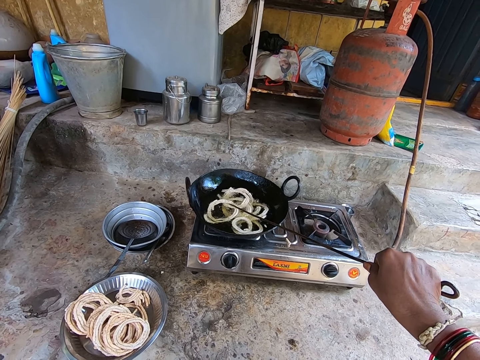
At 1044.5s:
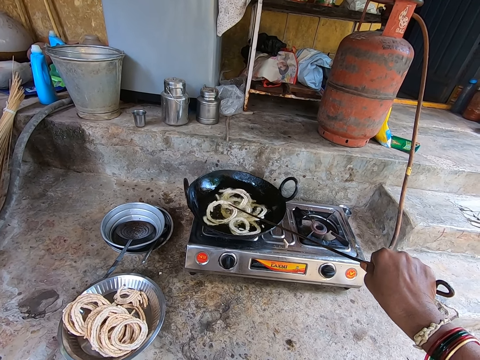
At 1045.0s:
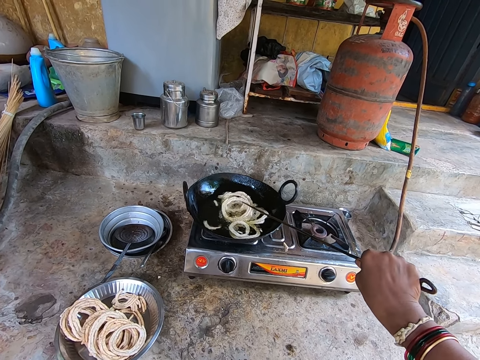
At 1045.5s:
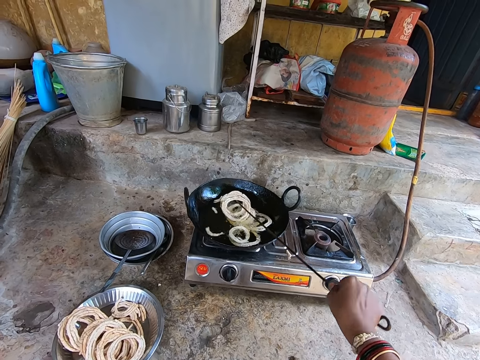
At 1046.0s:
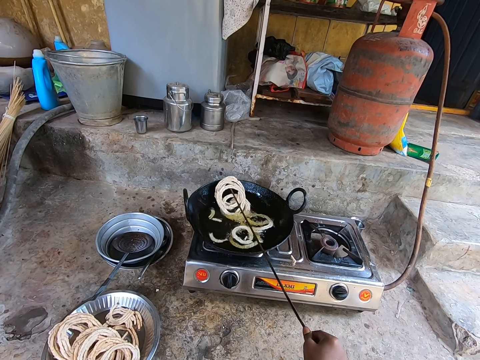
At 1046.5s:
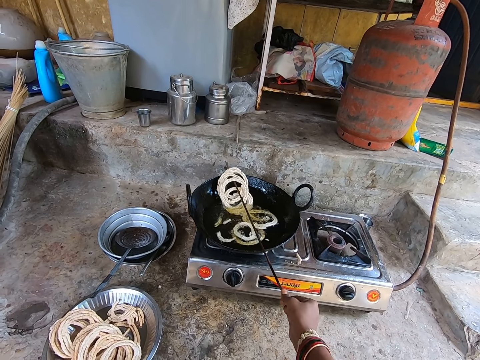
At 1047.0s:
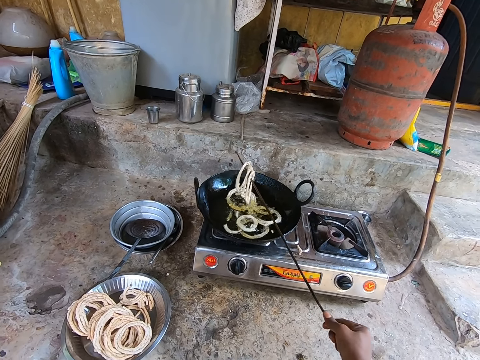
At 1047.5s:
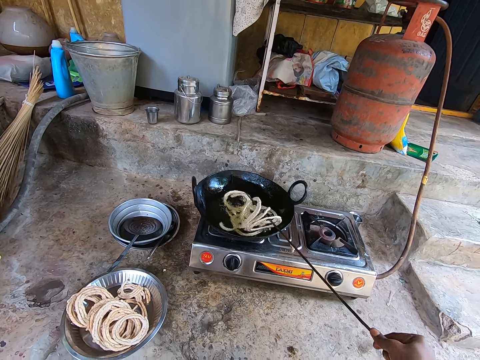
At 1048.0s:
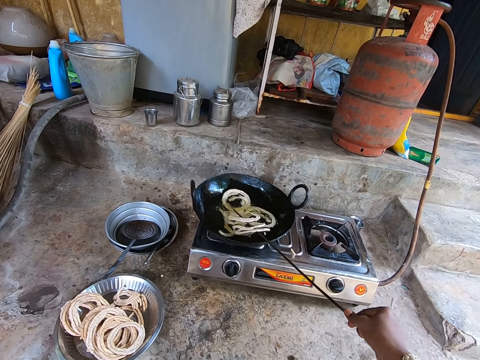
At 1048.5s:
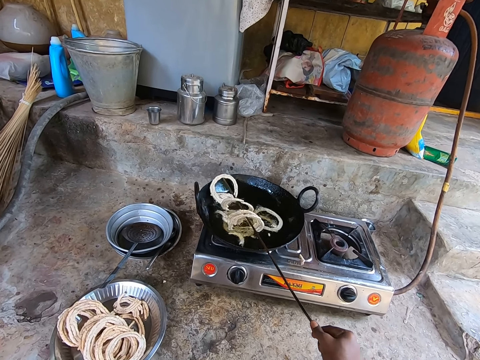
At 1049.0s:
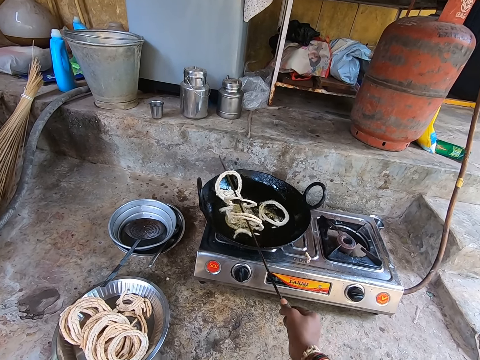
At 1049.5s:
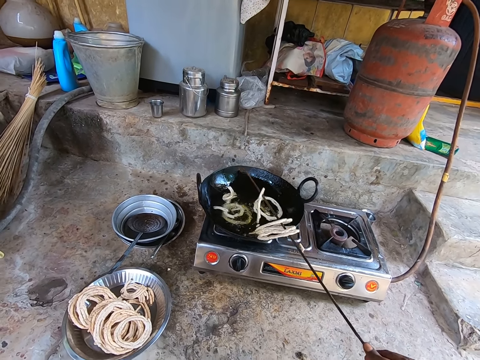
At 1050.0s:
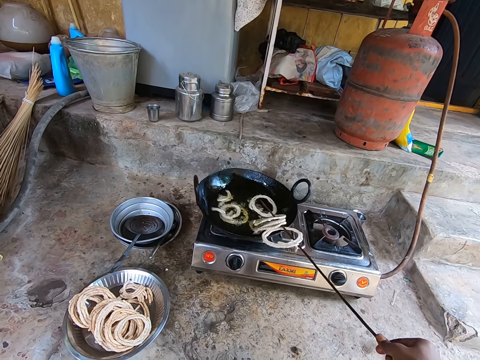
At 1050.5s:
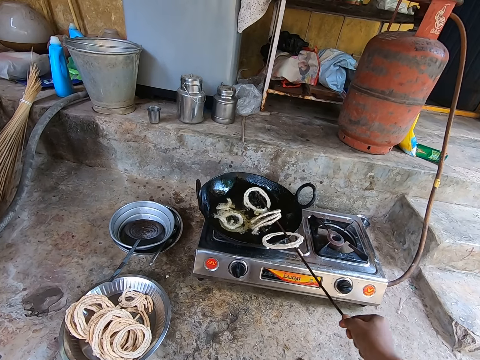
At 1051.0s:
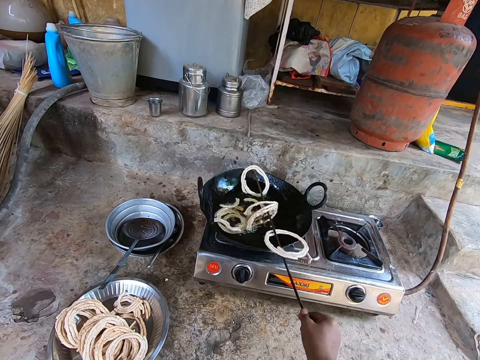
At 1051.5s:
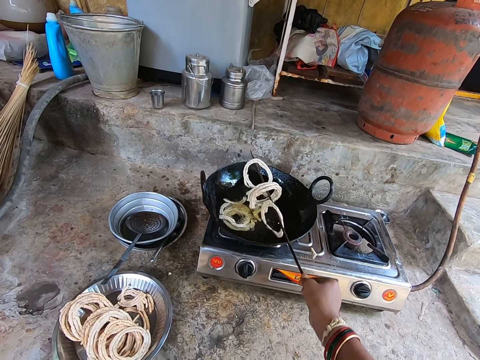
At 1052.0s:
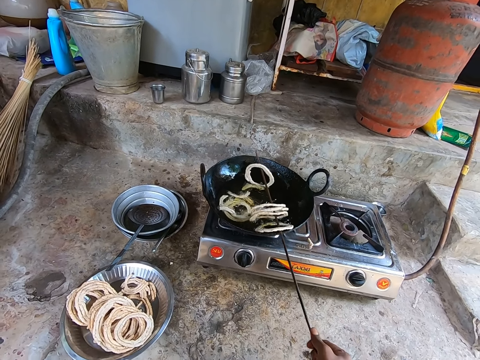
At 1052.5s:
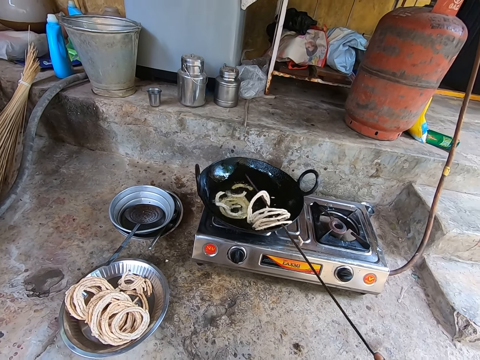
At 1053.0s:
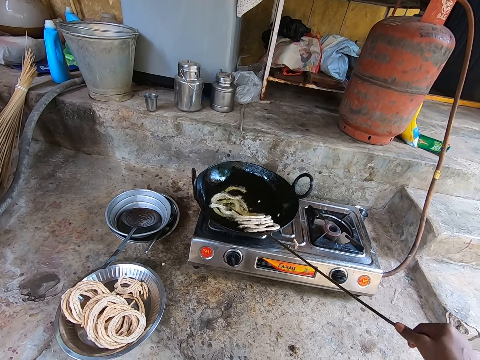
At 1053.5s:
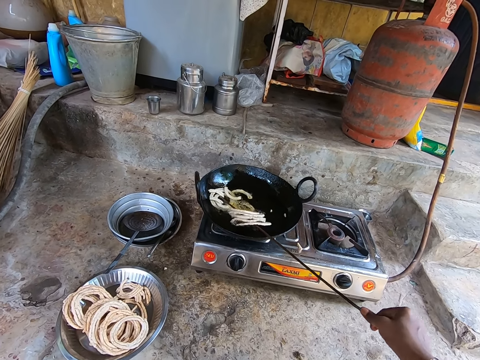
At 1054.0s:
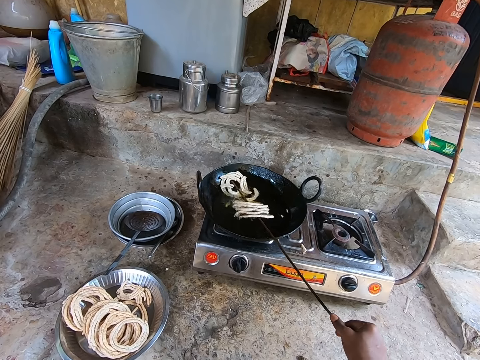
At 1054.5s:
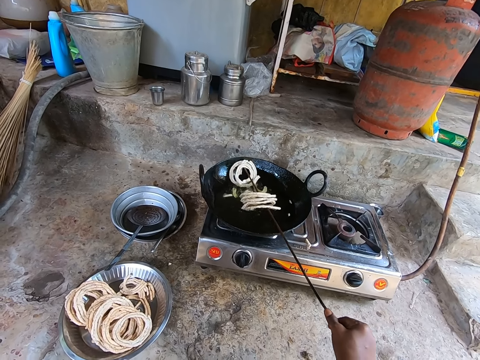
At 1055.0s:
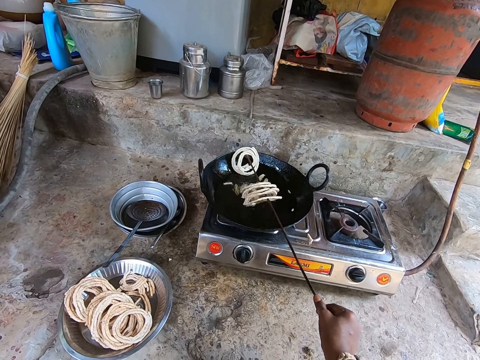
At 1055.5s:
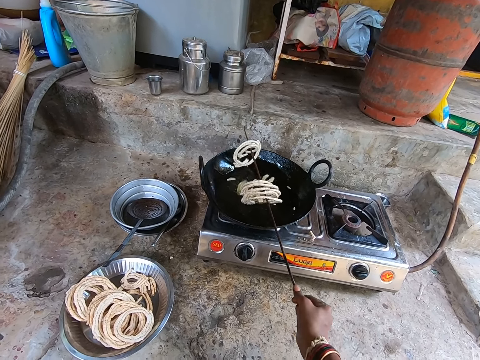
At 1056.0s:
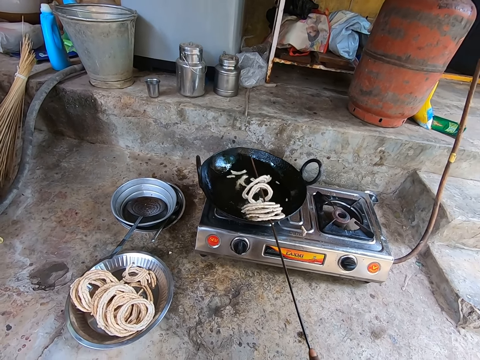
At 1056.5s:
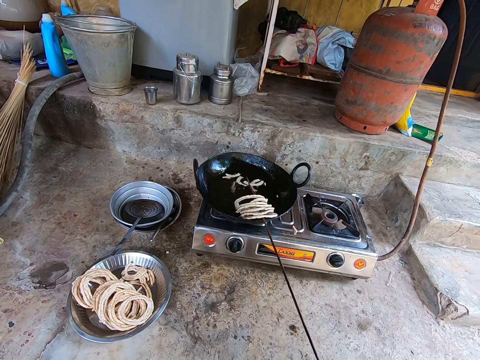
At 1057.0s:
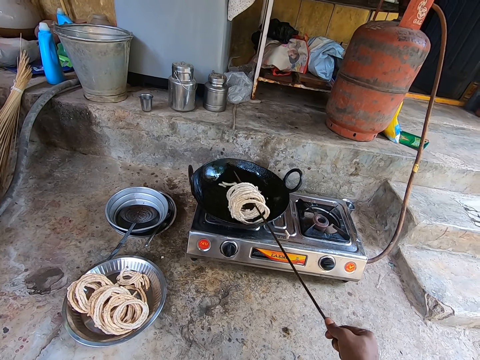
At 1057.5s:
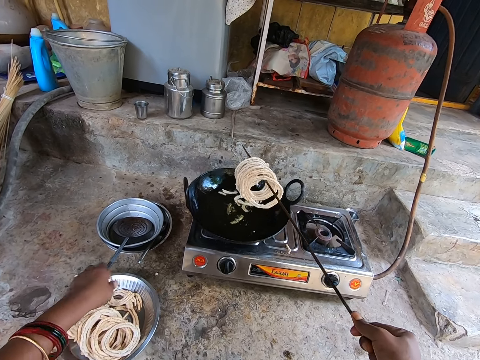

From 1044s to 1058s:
The camera wearer stirs the pasta on the frying pan. They move the cooking stick. They pick pasta with the cooking stick. They move the cooking stick. They pick pasta with the cooking stick. They move the cooking stick. They pick pasta with the cooking stick. They move the cooking stick. They lift the stick with food.

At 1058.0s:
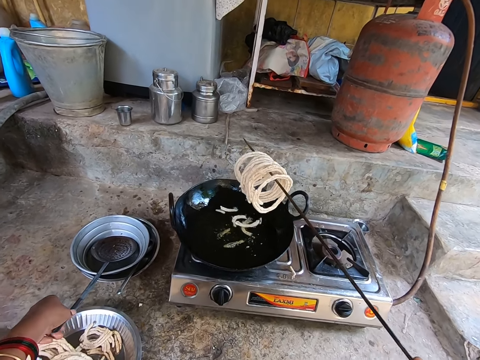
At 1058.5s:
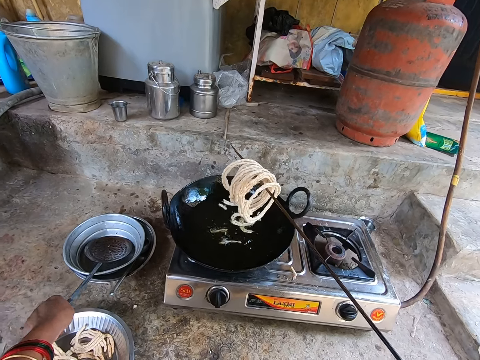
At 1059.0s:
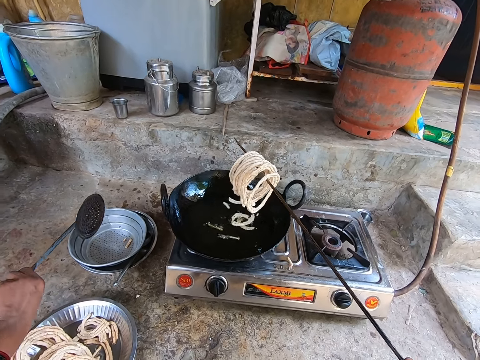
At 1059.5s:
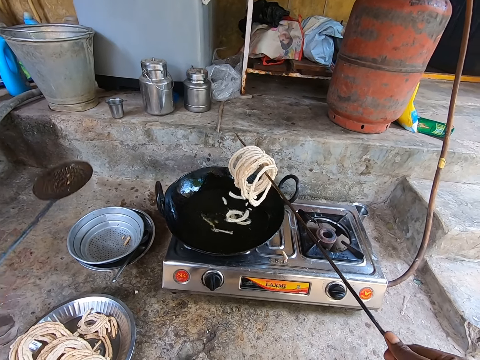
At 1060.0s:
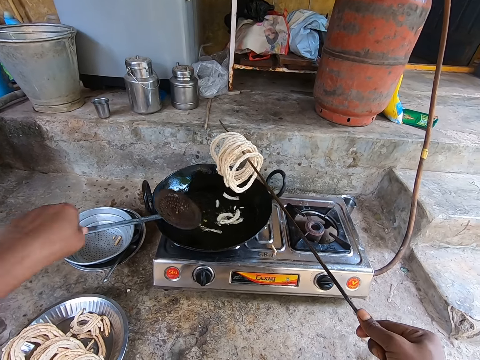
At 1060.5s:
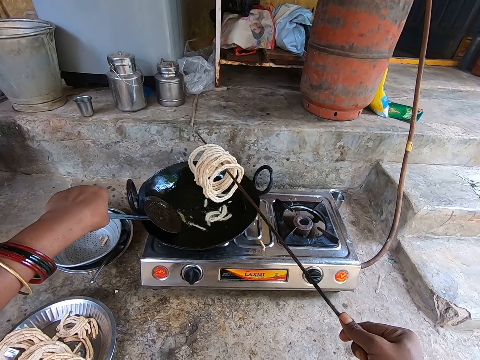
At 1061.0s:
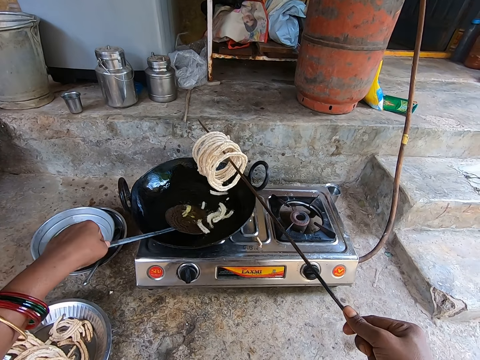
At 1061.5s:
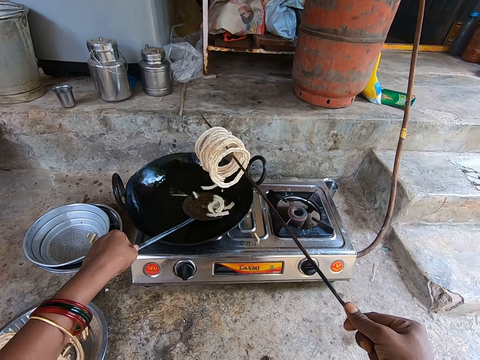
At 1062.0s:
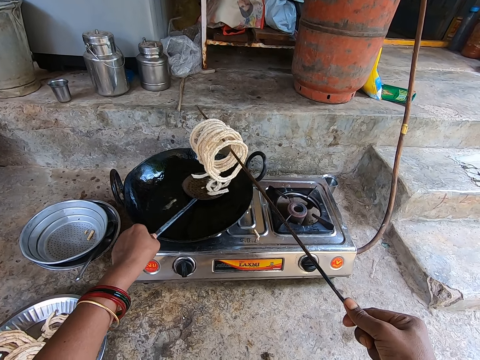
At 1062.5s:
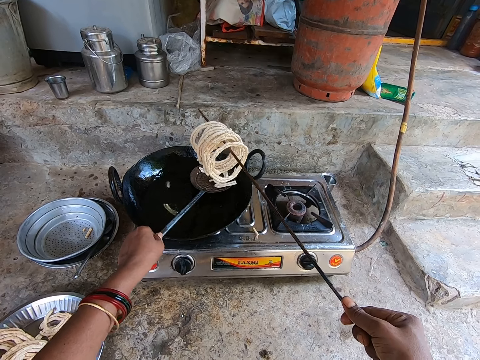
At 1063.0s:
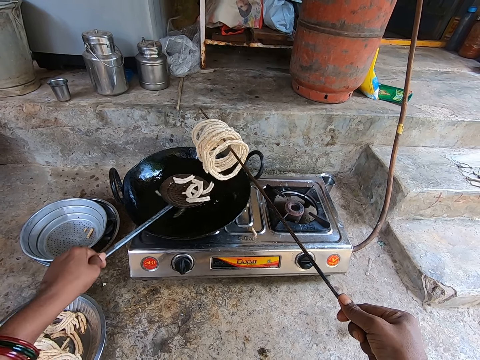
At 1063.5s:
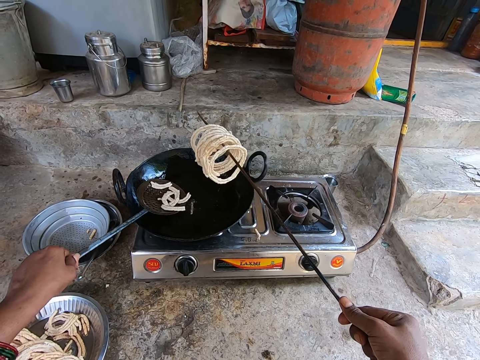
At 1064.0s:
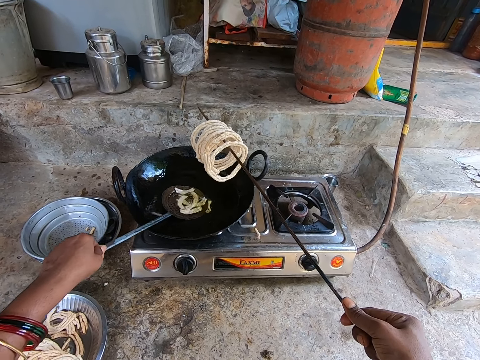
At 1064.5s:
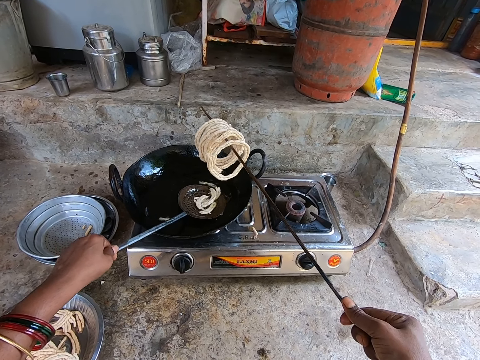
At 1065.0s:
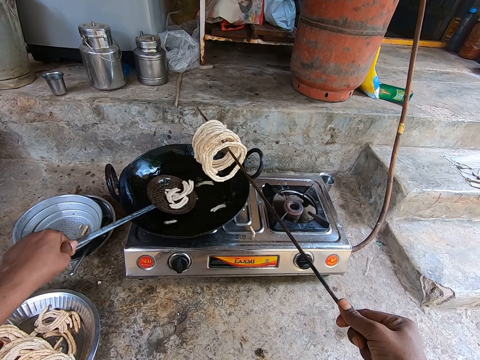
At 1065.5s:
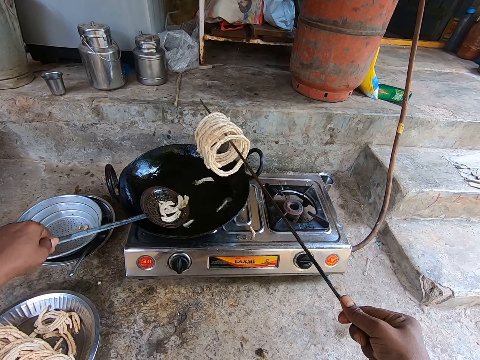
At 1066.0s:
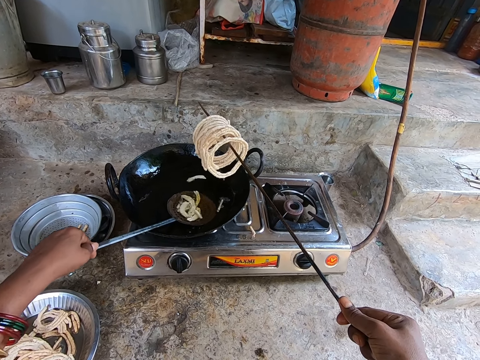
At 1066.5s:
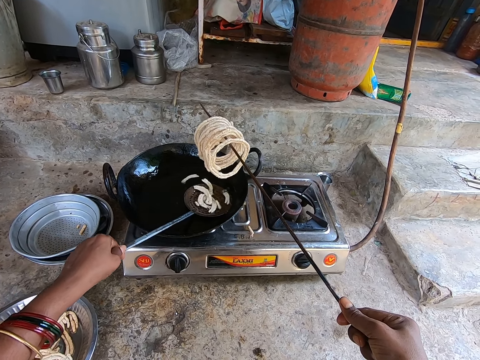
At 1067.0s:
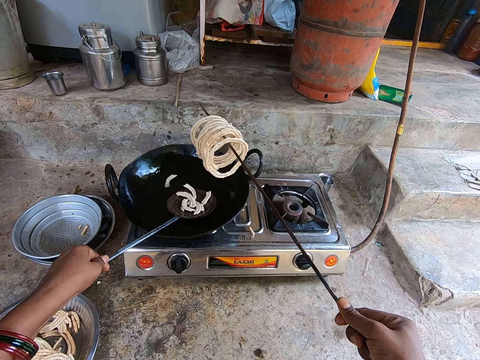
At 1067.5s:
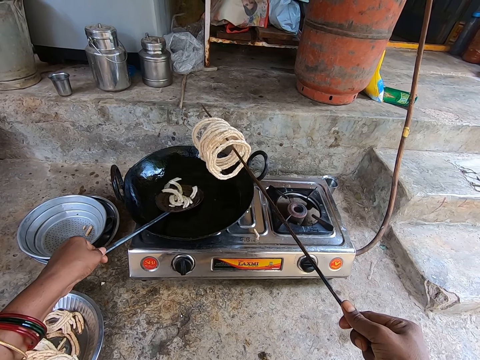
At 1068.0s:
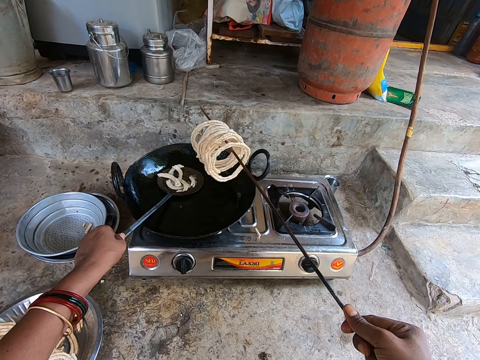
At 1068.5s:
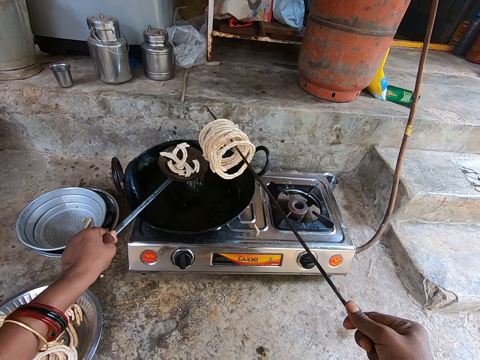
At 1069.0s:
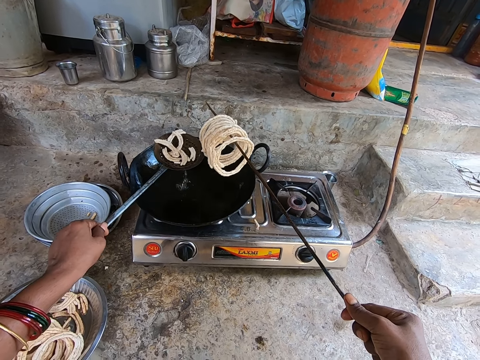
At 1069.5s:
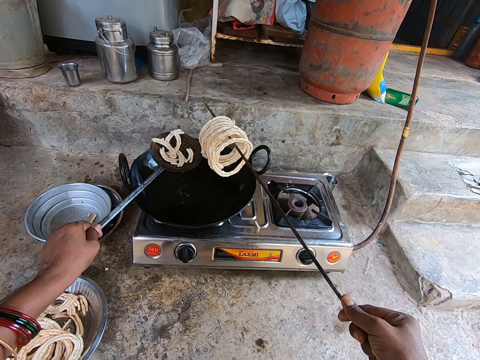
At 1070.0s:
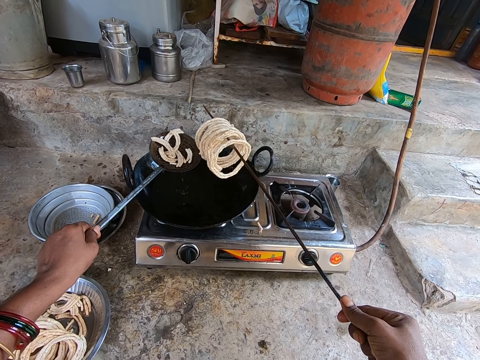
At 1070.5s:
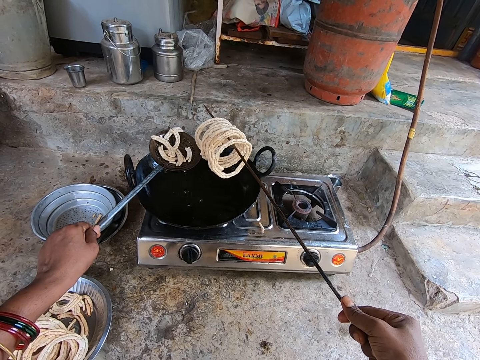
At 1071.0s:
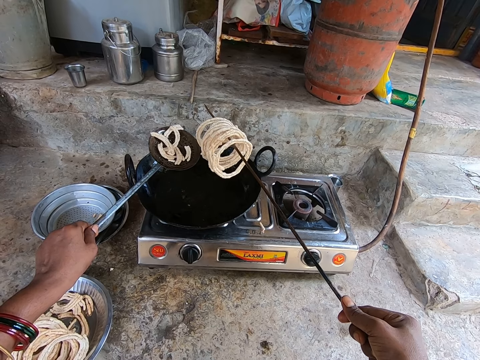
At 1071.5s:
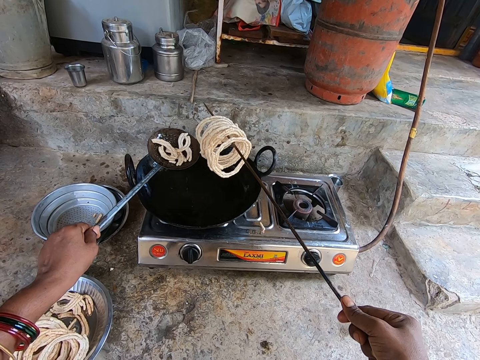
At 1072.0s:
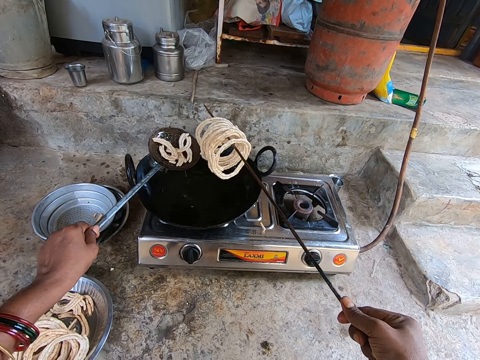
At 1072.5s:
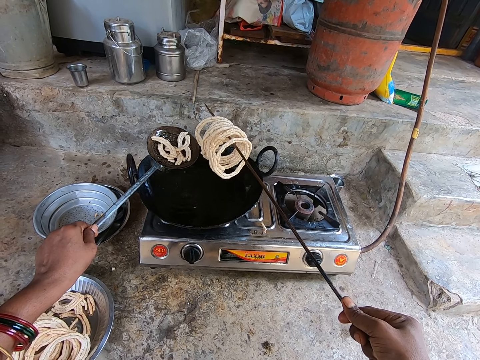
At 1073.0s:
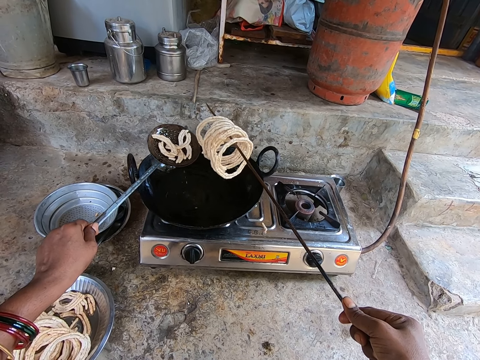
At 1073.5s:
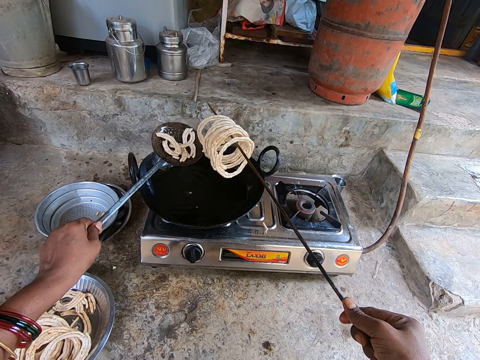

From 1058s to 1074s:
The camera wearer picks up the cooking spoon or slotted spoon. They lift the cooking spoon. They move the cooking spoon. They scoop pasta with the cooking spoon from the pan. They move the cooking spoon. They scoop pasta with the cooking spoon. They move the cooking spoon. They scoop pasta with the cooking spoon. They remove oil from the pasta. They lift the slotted spoon and cooking stick.
